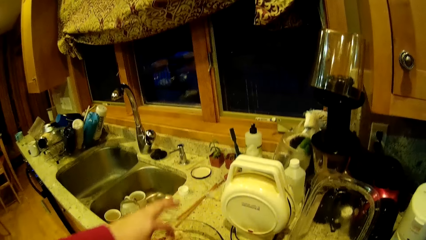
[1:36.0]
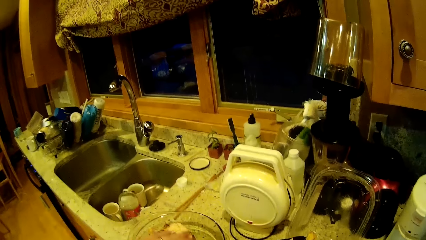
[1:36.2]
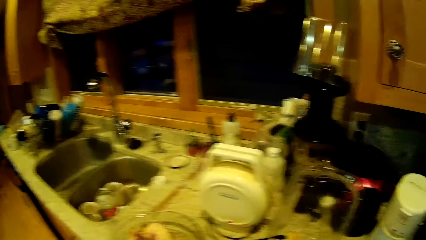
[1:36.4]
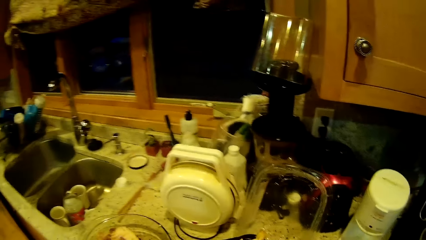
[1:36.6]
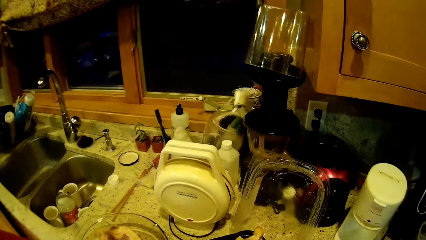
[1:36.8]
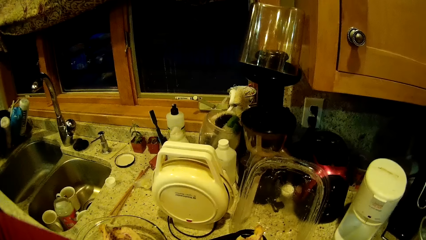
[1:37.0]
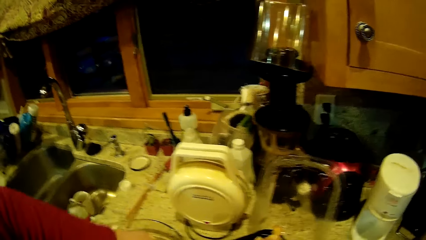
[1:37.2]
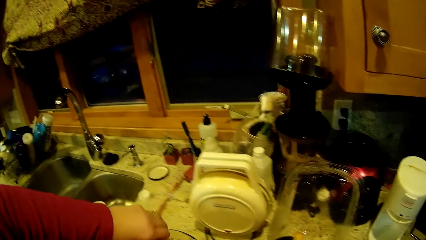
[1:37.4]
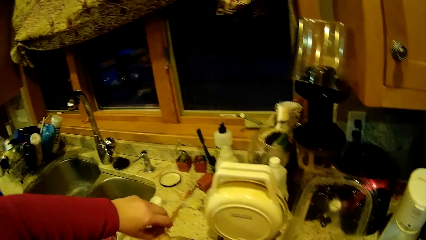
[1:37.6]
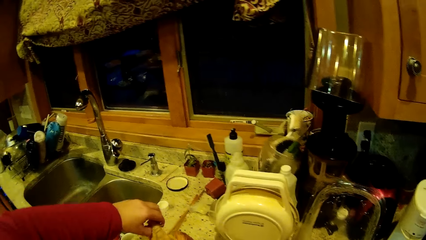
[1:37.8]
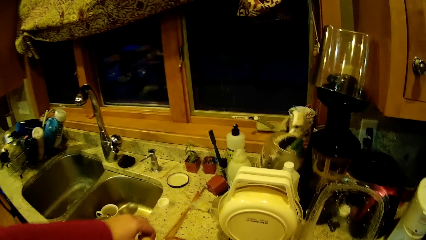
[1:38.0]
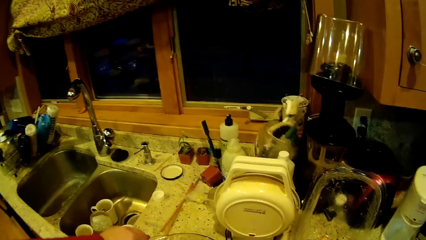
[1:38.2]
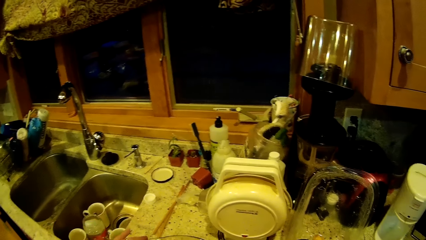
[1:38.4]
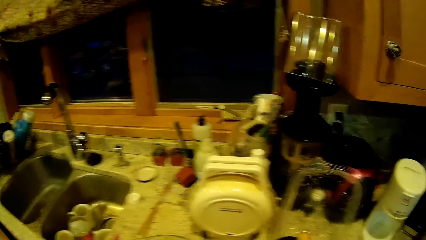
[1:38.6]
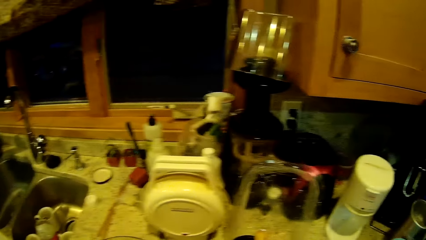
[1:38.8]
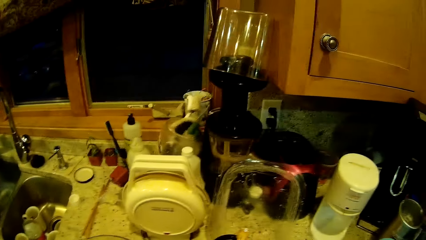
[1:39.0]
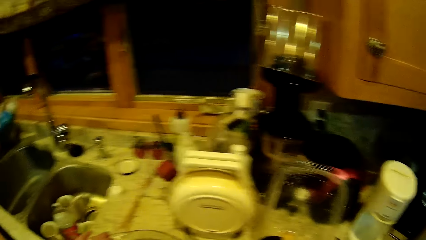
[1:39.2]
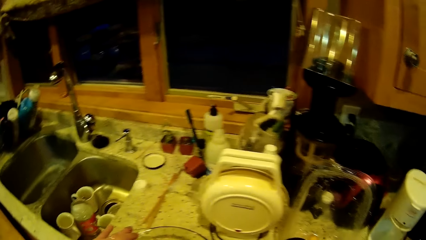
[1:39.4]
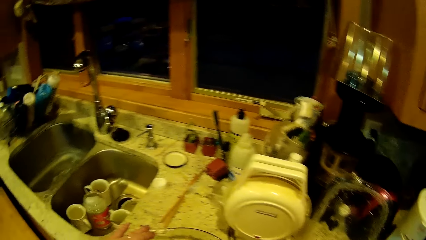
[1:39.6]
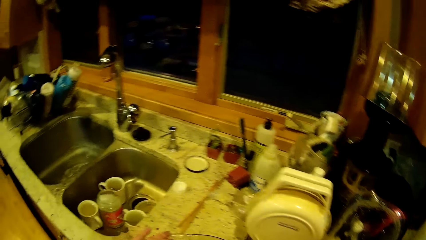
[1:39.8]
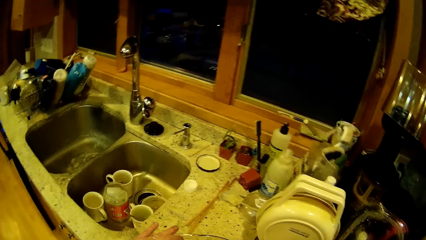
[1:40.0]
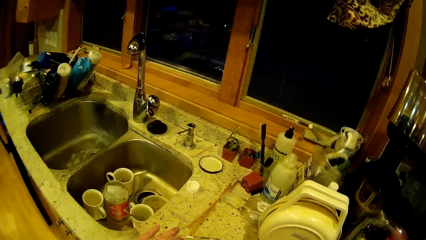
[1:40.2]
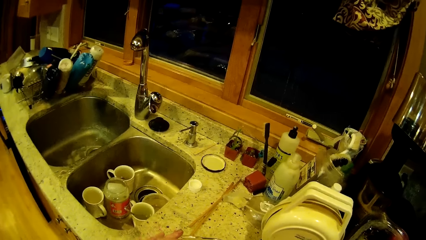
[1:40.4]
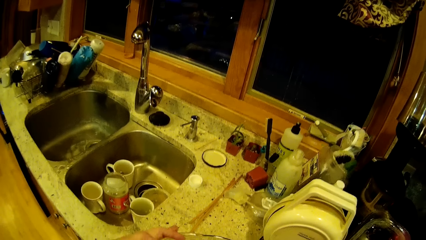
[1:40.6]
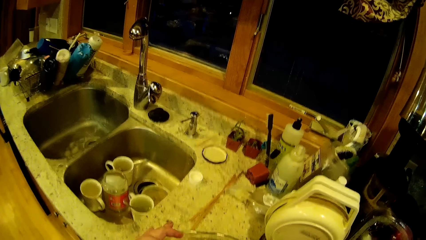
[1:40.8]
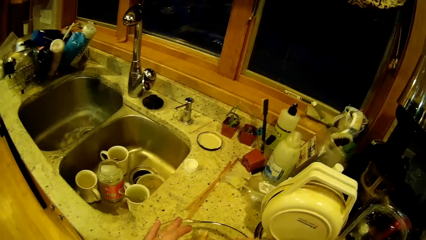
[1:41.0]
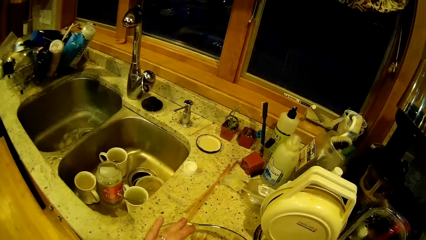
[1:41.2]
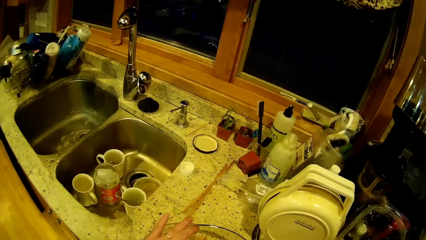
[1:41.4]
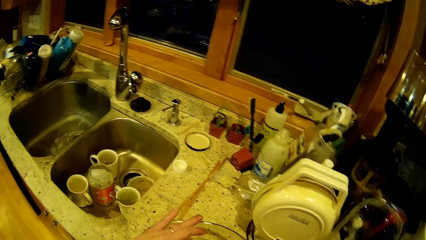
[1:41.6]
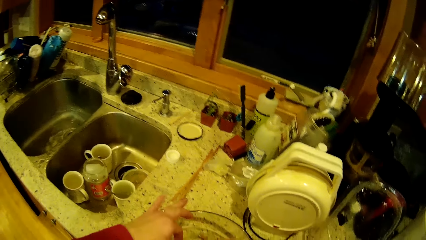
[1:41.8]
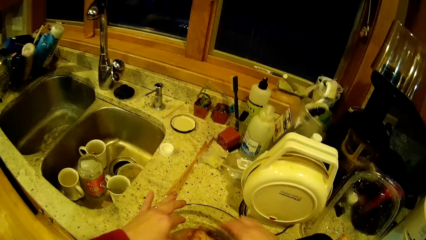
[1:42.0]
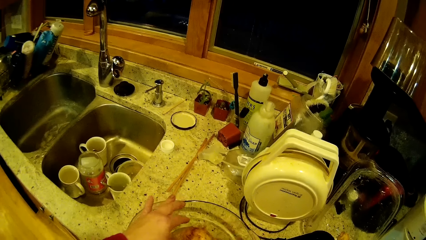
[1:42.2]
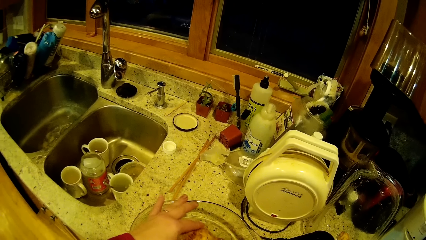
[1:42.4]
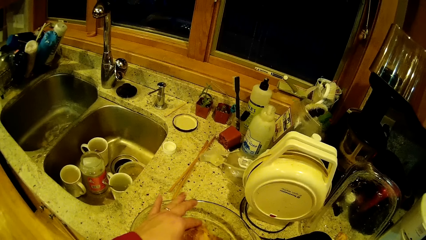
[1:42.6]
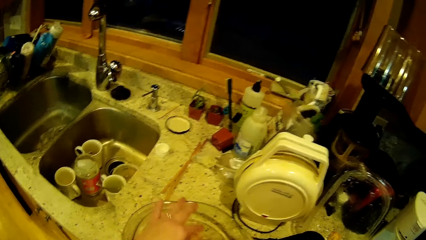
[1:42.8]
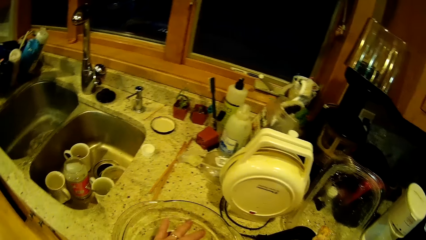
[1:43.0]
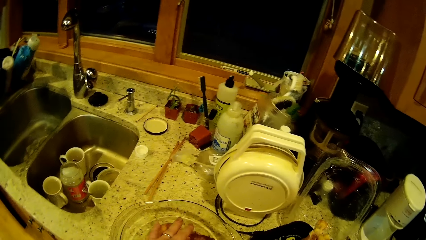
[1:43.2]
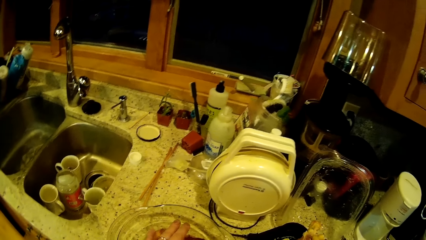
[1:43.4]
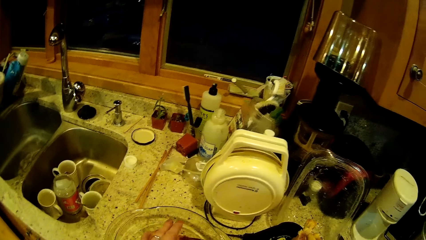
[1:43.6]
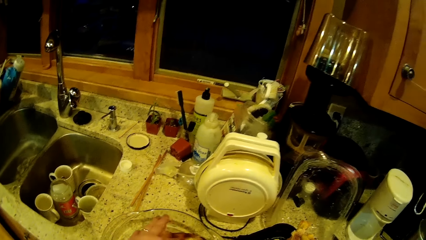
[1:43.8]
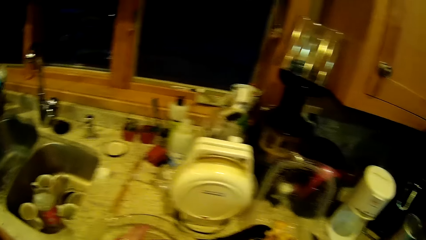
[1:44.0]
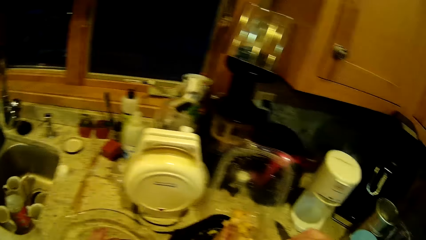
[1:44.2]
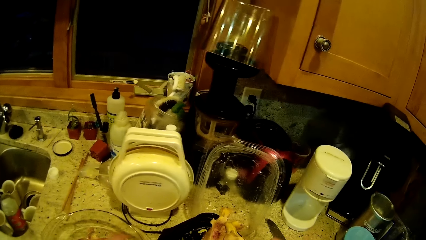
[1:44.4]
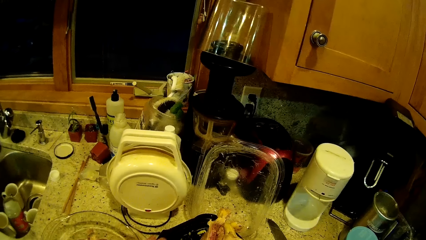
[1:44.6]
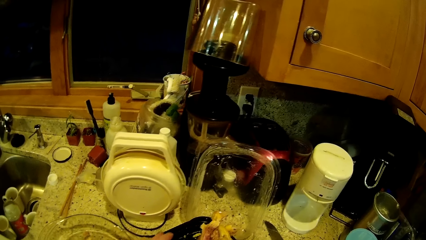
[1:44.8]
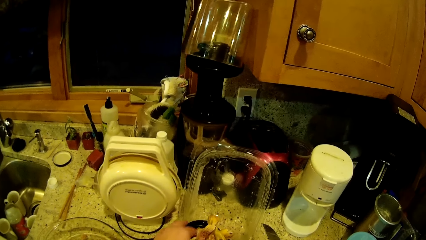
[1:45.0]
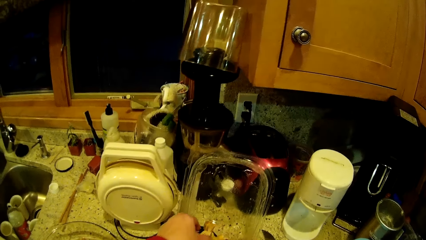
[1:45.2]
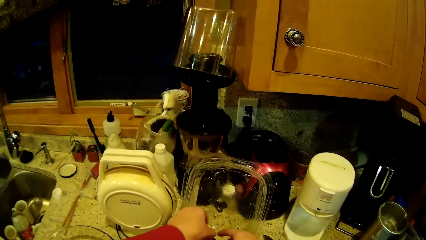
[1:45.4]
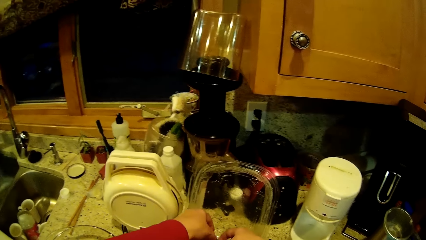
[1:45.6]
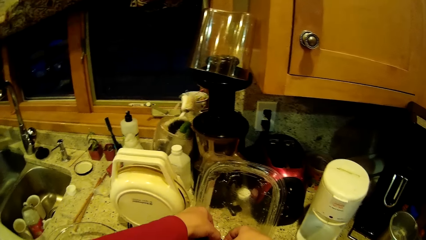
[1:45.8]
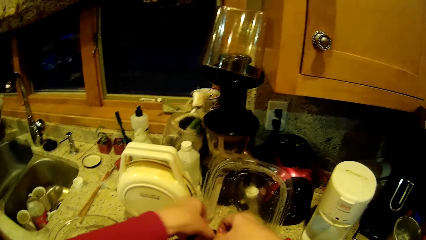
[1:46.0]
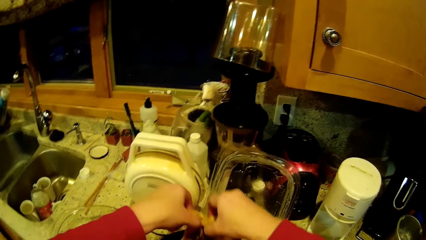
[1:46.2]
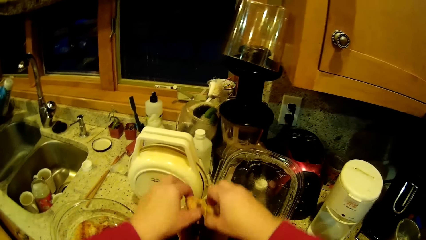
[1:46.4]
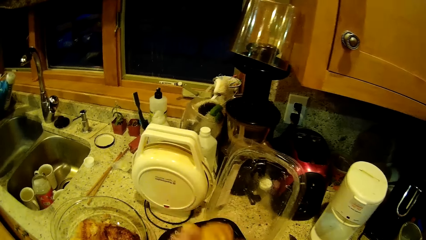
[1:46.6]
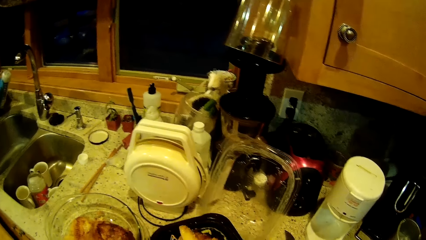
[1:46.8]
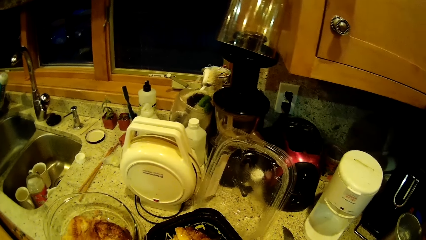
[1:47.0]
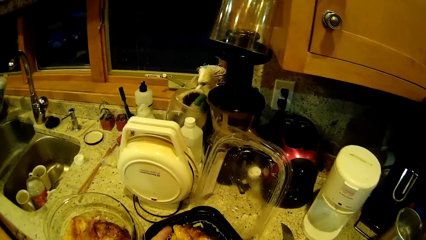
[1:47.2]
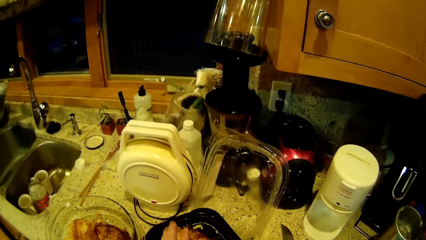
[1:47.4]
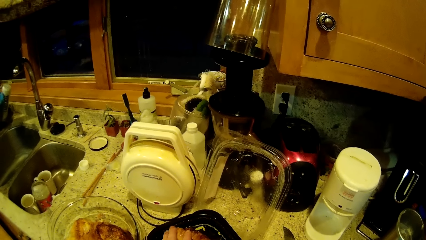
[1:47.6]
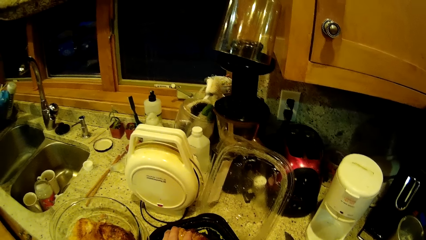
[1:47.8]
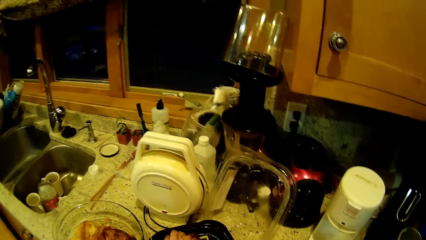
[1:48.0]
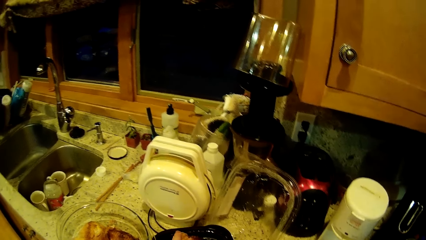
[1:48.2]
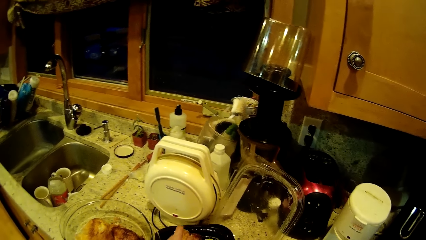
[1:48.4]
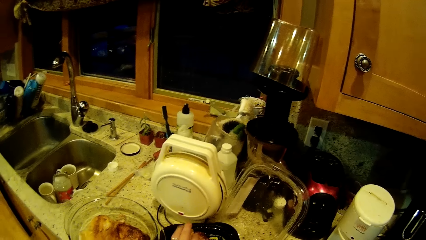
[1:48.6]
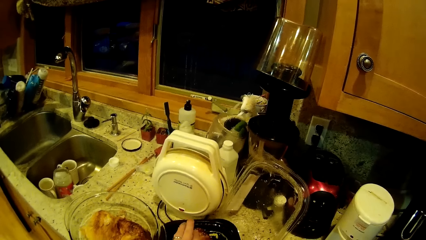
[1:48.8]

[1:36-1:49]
The camera wearer moves his hand. He holds the bowl. He holds the meat. He turns the food in the container.

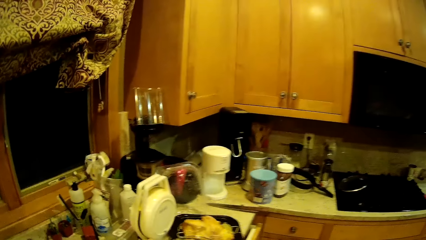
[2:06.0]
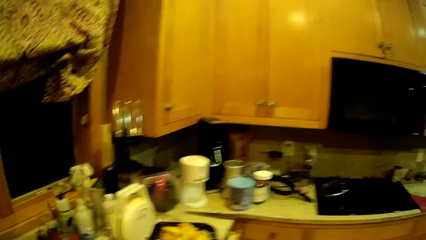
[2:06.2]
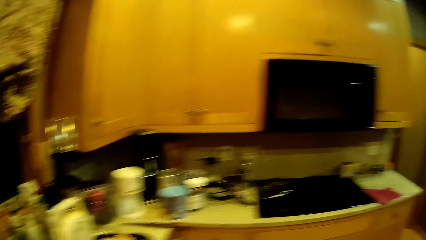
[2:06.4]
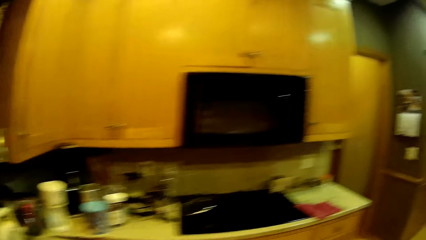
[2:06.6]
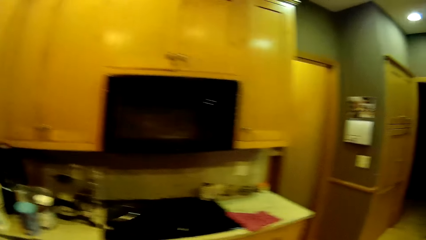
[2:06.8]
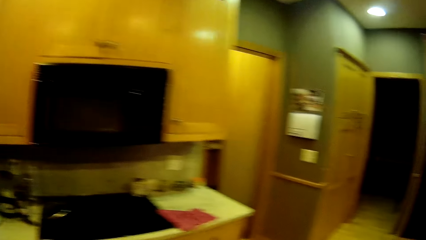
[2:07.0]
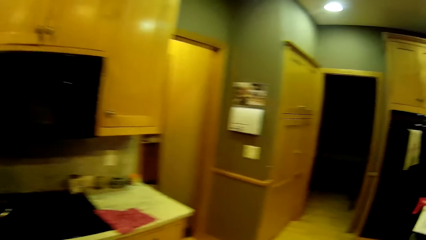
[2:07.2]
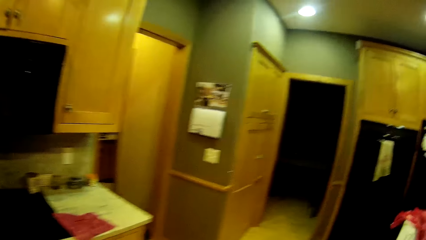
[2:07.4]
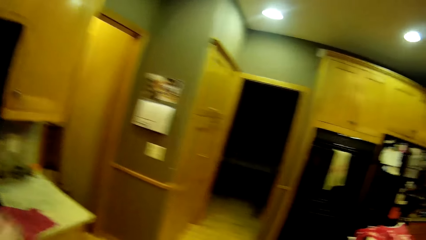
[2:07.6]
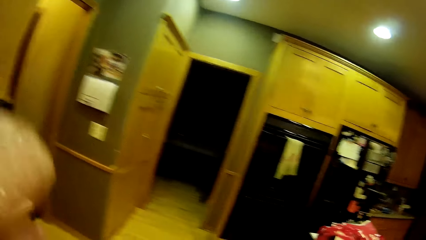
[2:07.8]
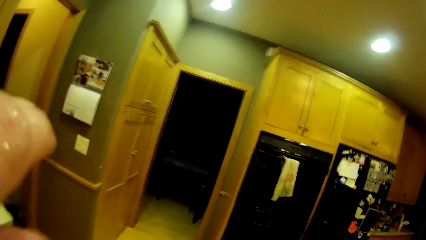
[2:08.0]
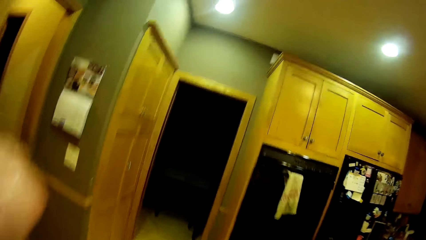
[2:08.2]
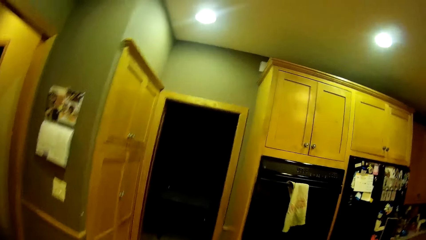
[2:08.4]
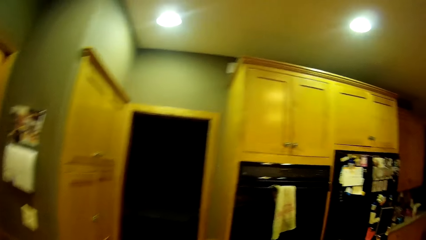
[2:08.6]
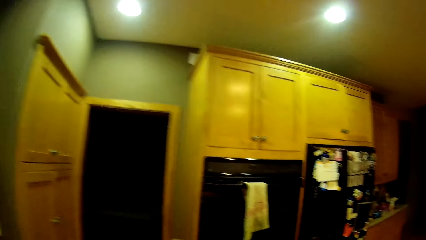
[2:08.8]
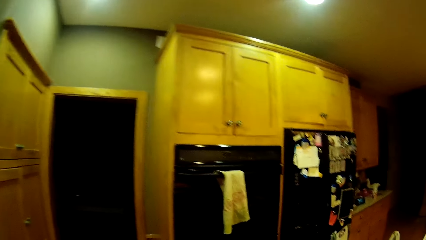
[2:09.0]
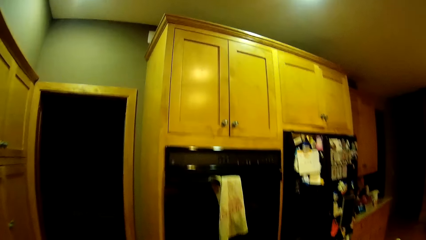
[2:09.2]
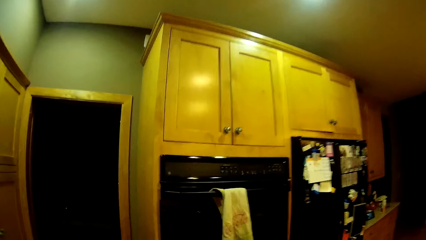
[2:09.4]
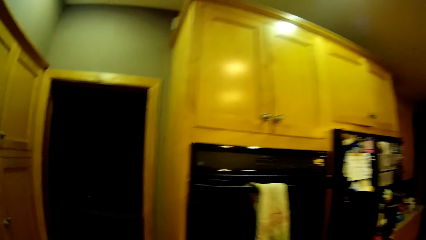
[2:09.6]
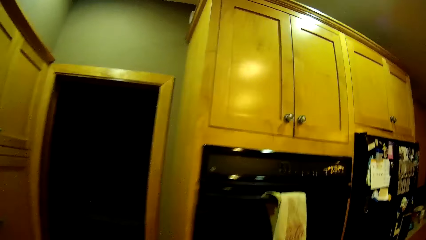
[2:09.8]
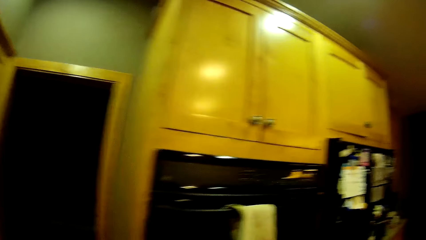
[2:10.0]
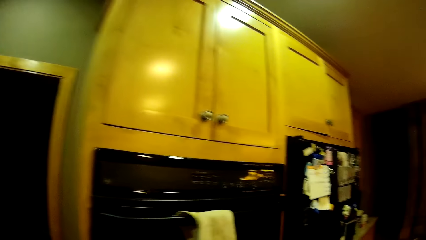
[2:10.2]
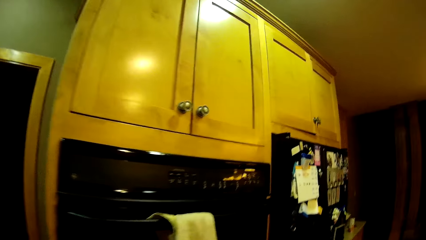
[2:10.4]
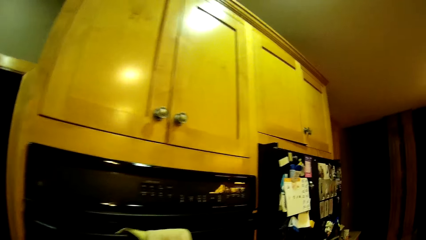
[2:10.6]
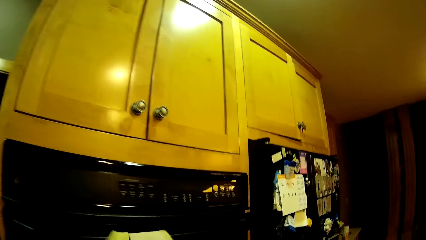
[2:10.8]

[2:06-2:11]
The camera wearer walks around the kitchen. He lifts his hand.
